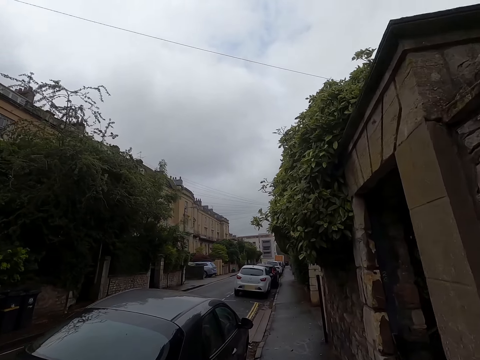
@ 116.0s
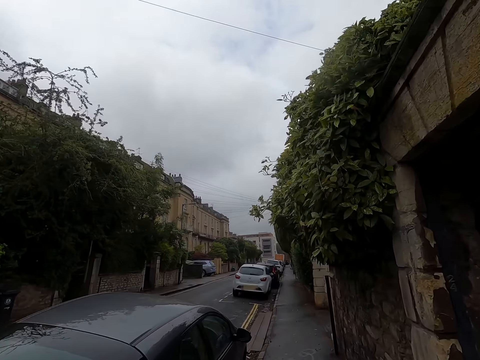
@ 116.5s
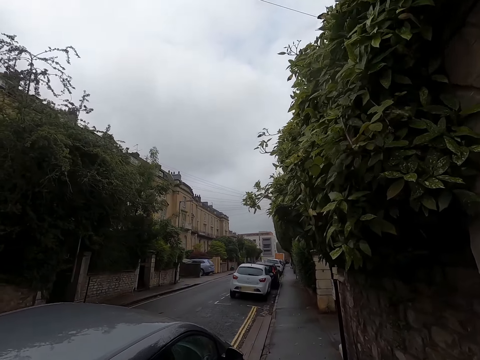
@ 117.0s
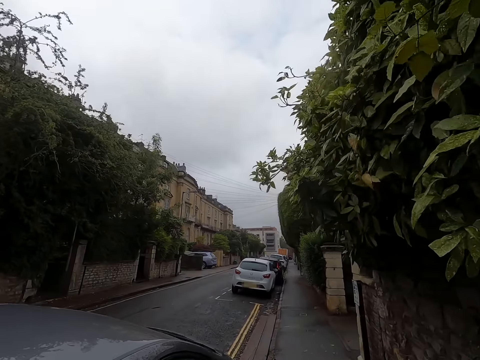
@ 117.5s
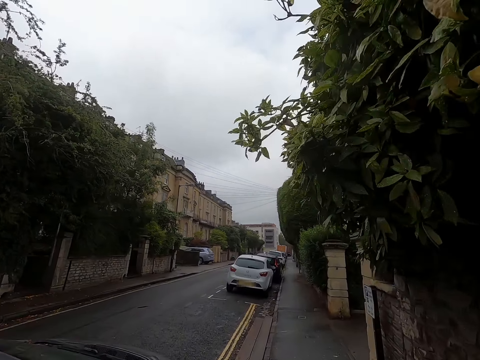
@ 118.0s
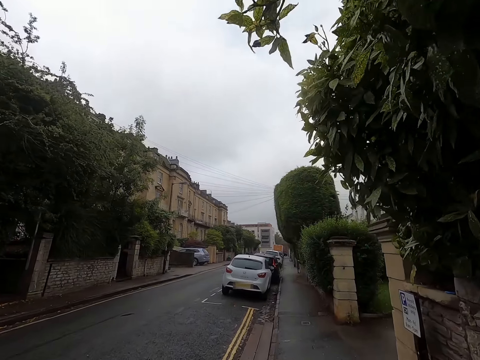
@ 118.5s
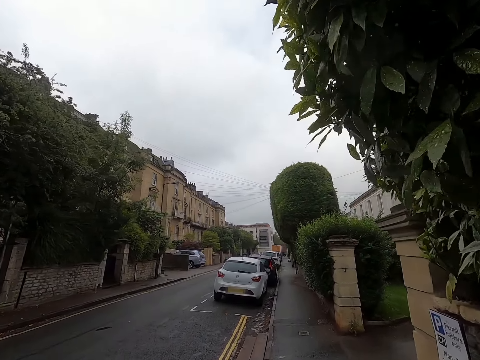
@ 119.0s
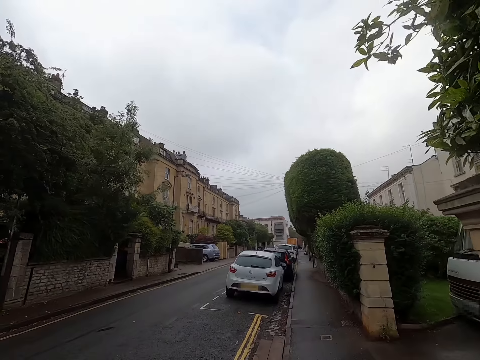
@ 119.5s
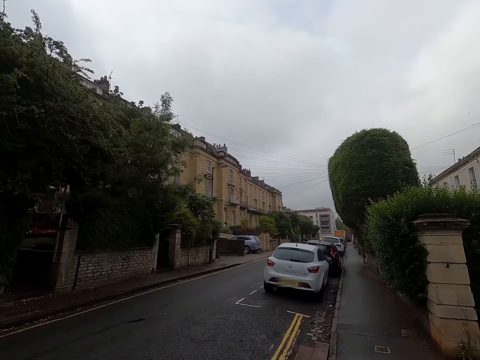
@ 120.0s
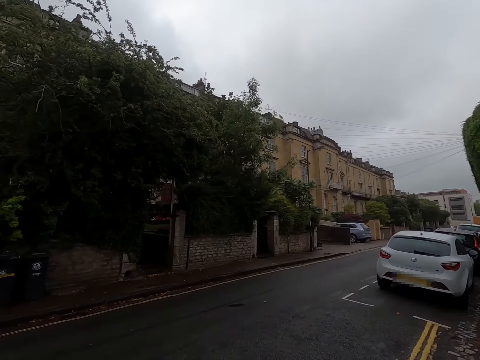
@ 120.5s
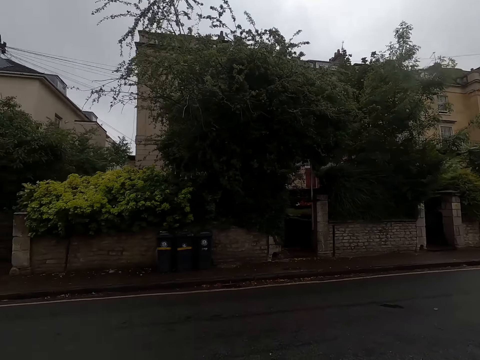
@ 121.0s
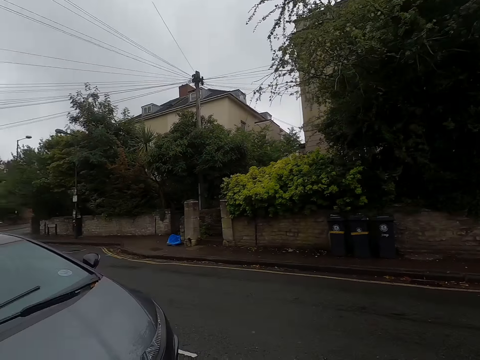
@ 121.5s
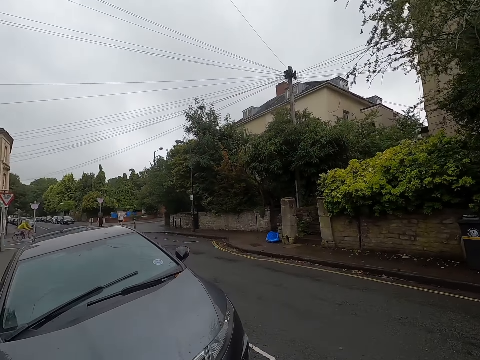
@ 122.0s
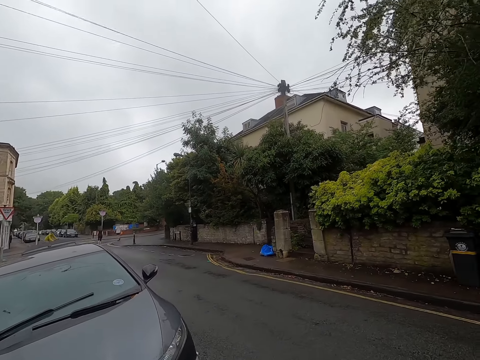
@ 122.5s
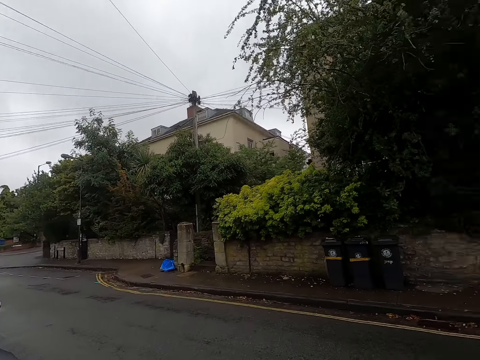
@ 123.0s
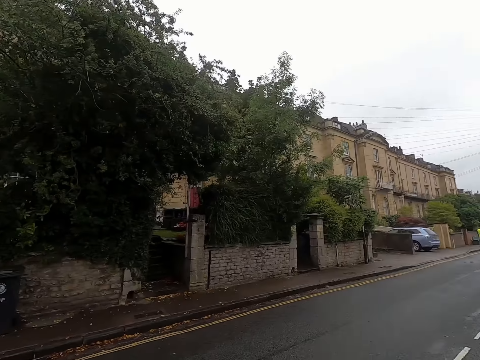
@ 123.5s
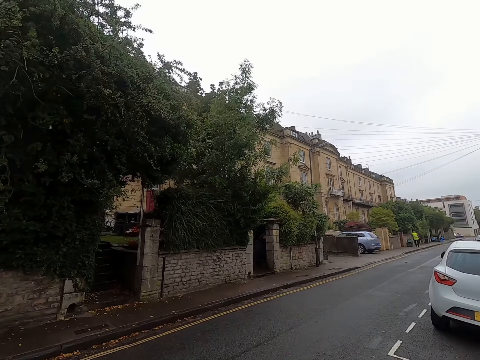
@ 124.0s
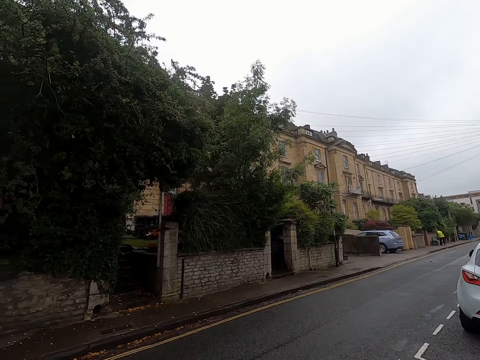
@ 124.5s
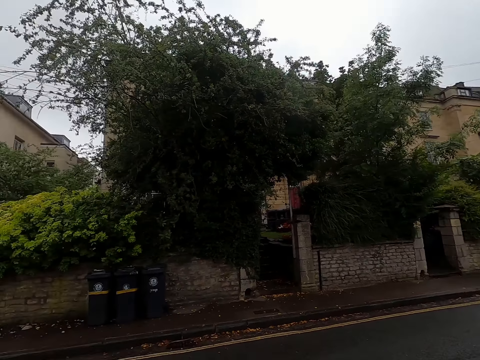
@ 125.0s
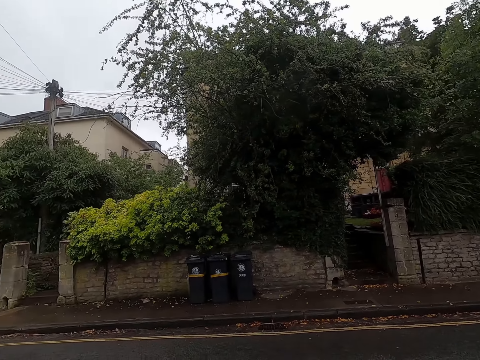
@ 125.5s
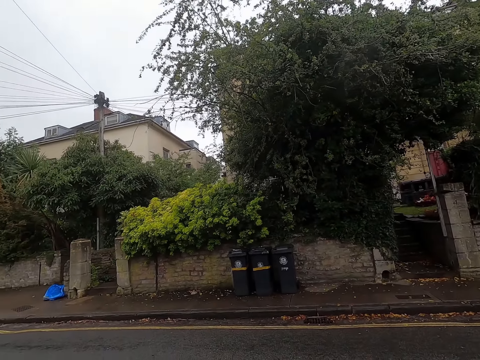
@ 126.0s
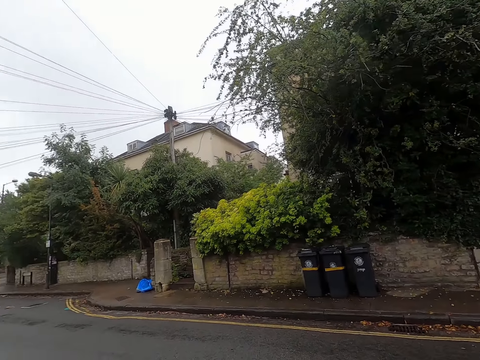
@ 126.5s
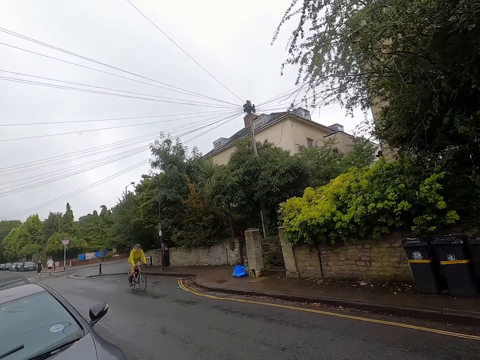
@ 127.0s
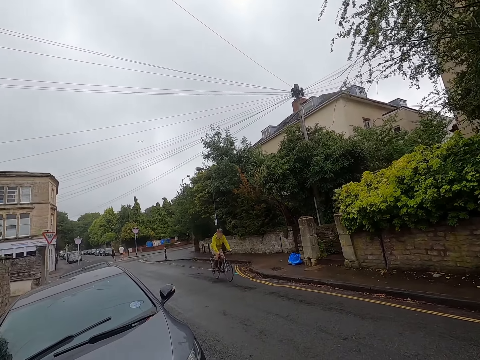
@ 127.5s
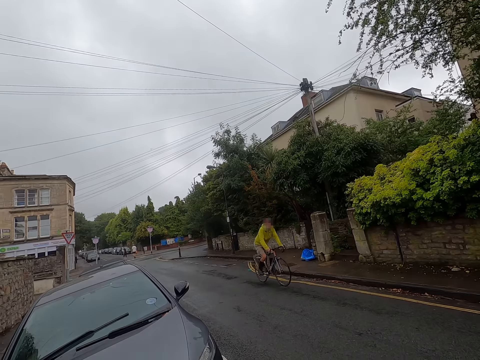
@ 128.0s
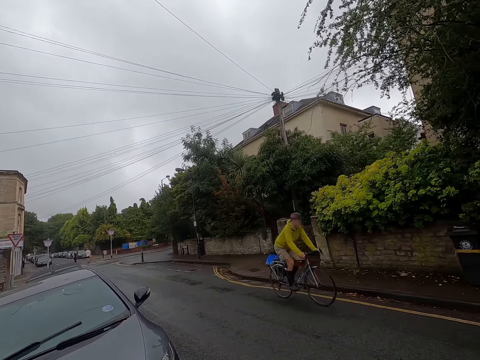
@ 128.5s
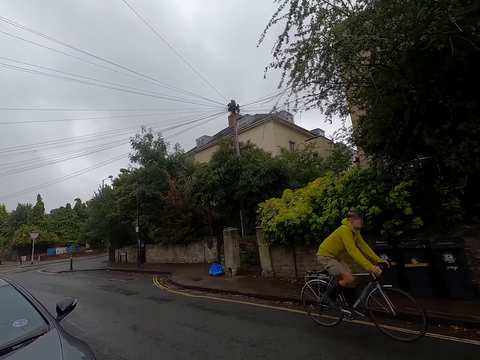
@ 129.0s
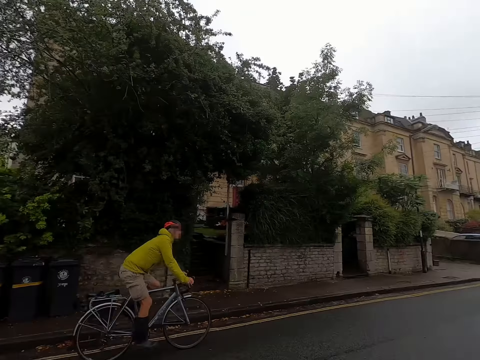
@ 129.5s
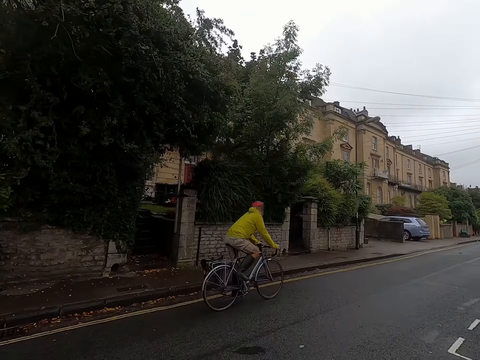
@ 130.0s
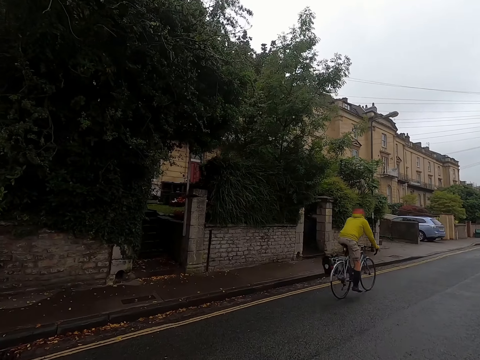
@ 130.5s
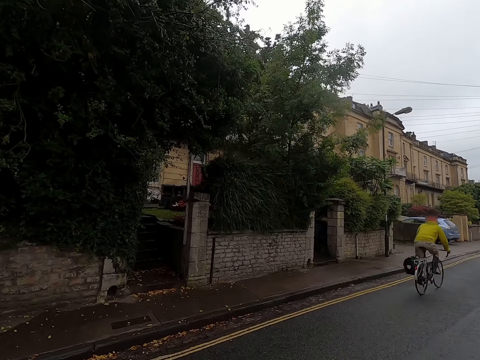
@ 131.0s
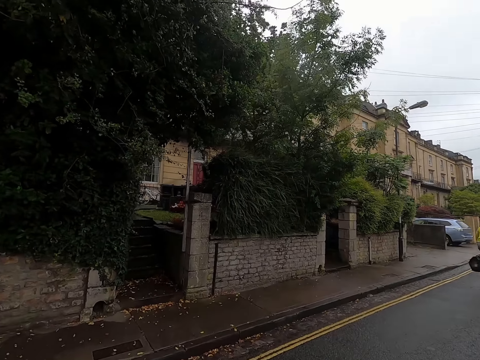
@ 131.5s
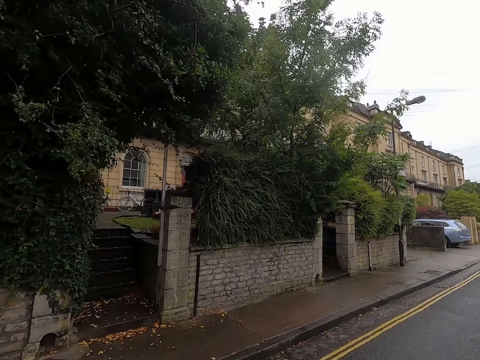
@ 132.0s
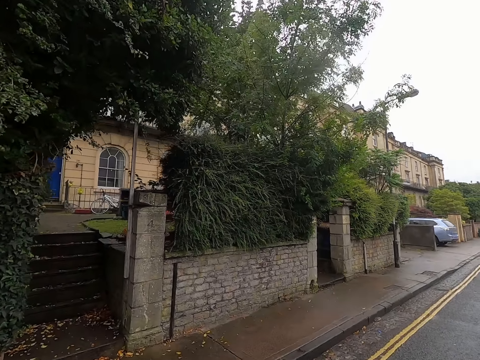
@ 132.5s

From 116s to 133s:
The camera wearer looks to the sides. A boy rides a bicycle past the camera wearer. The camera wearer walks across the road.

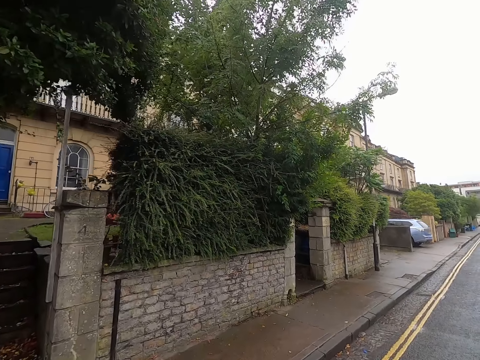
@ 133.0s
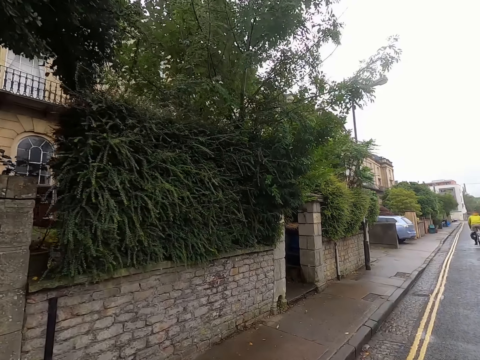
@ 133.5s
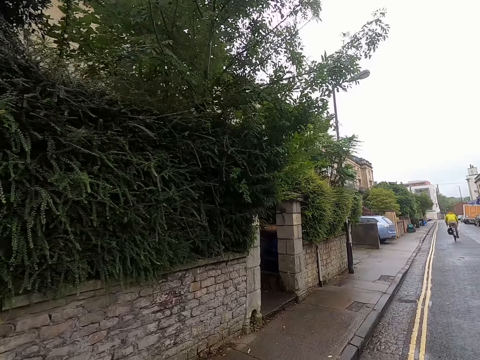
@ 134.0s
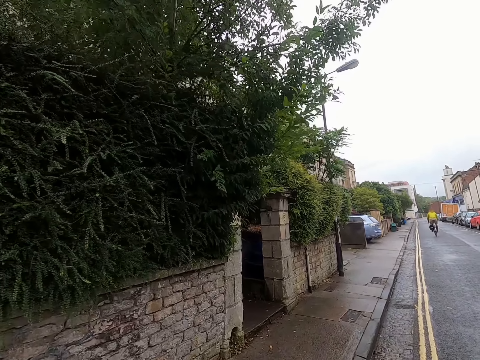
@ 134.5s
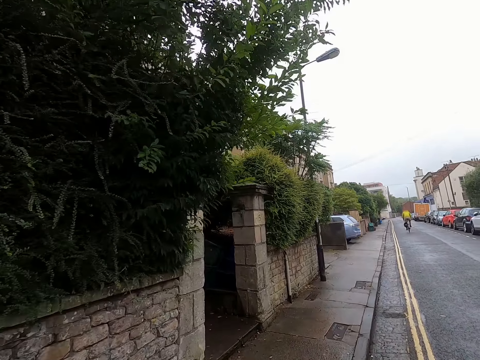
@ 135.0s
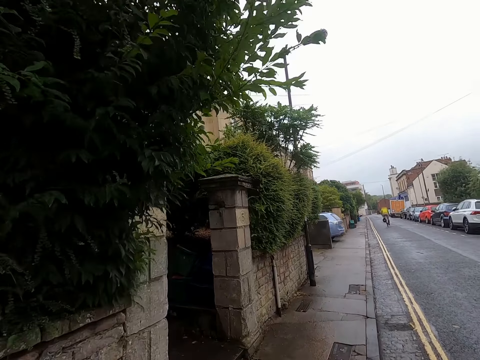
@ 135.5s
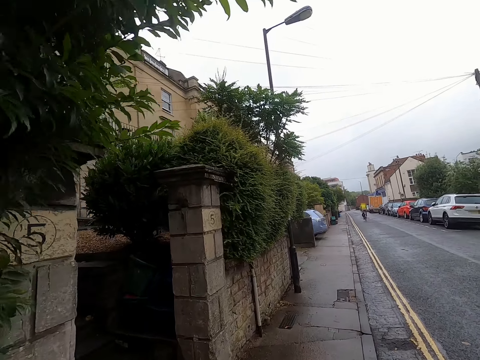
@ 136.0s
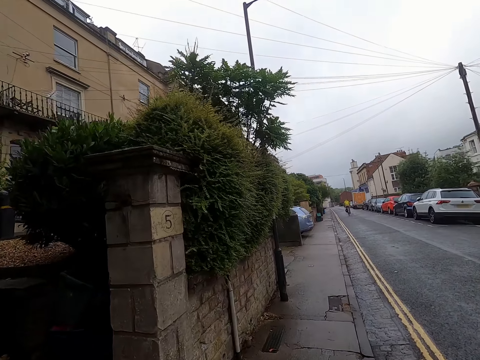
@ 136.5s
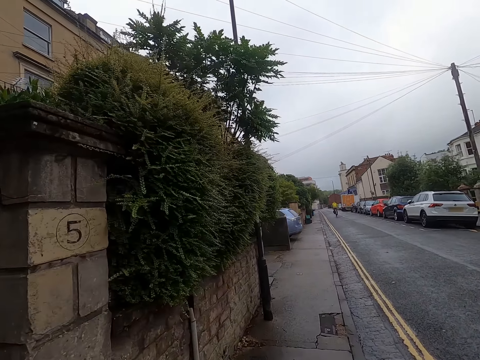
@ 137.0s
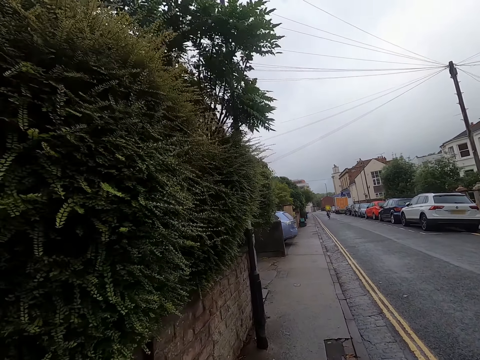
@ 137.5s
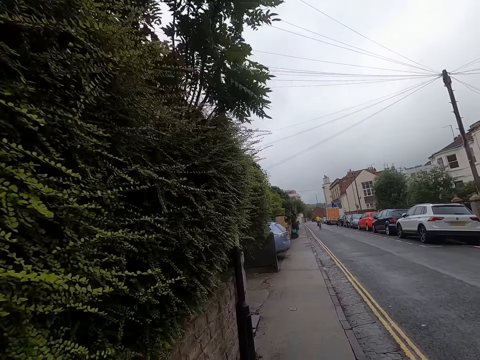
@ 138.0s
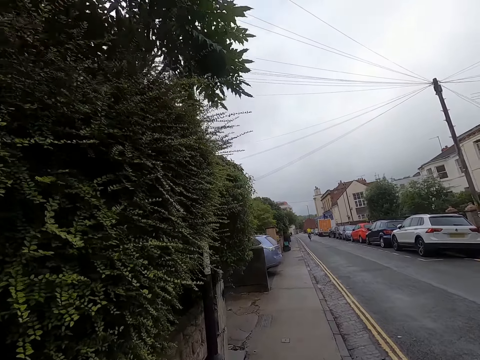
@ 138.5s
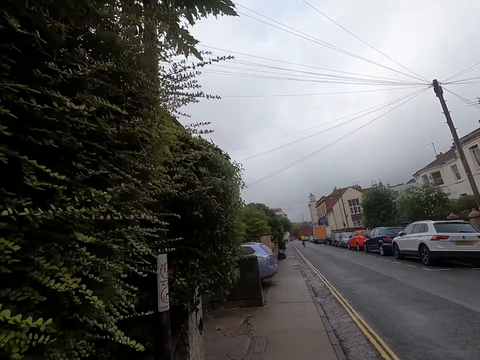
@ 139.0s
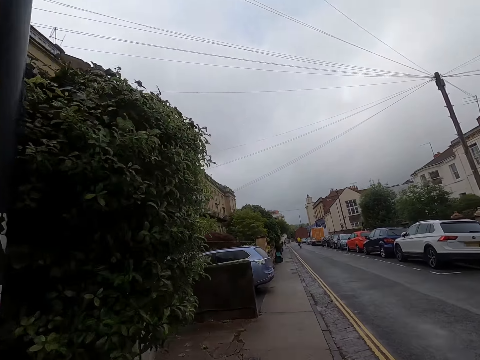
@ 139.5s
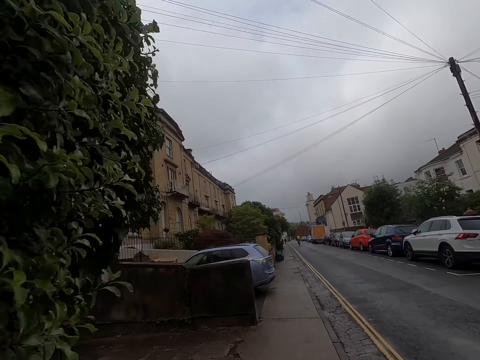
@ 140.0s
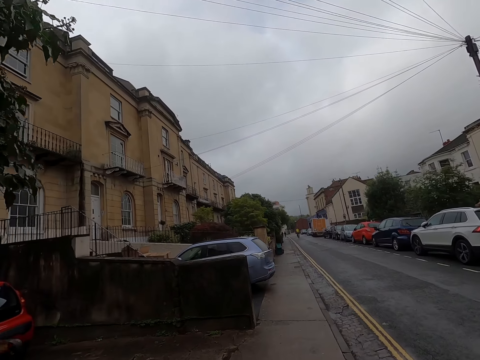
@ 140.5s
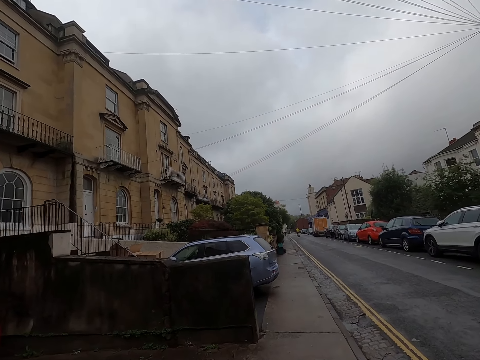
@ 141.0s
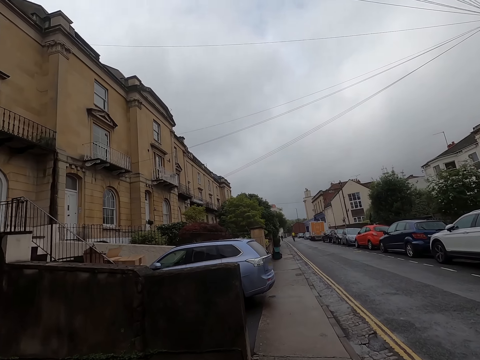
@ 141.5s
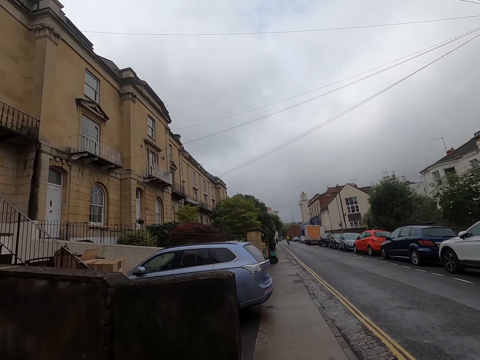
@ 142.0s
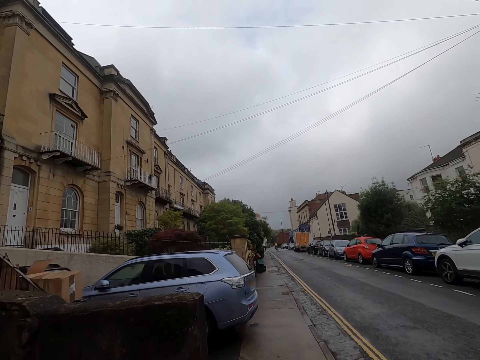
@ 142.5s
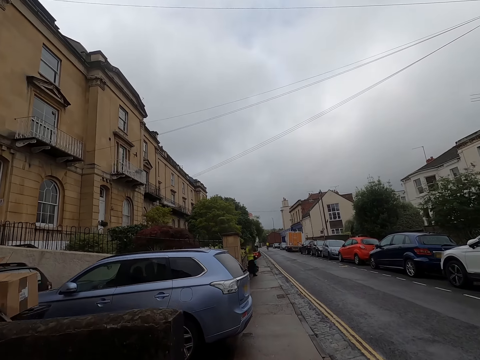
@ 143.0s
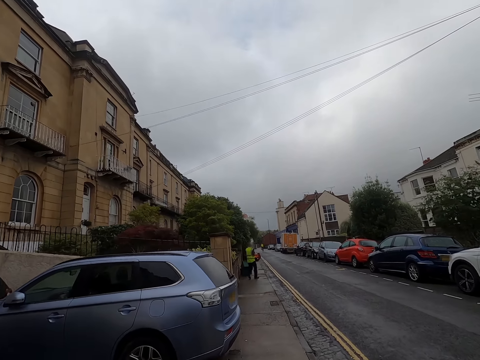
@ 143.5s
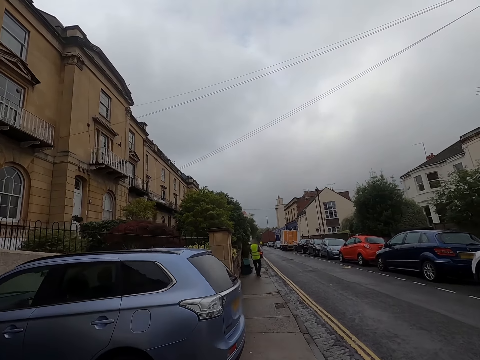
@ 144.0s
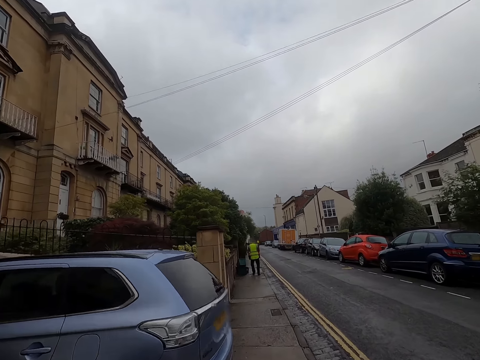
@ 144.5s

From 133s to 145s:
The camera wearer walks along the street on the sidewalk. A man carries a box out of a building with both hands.
